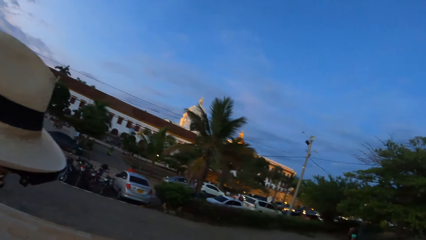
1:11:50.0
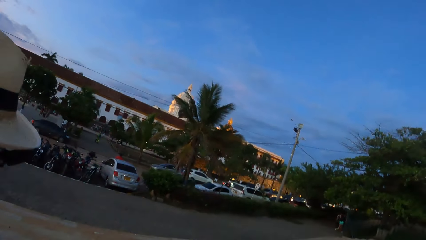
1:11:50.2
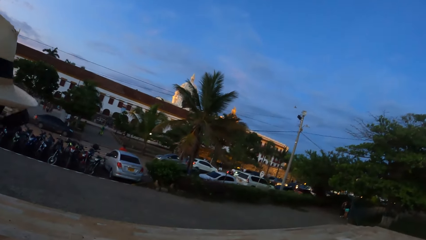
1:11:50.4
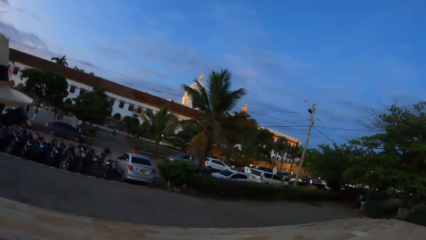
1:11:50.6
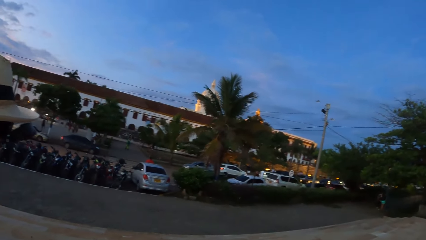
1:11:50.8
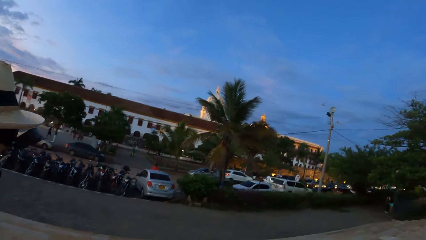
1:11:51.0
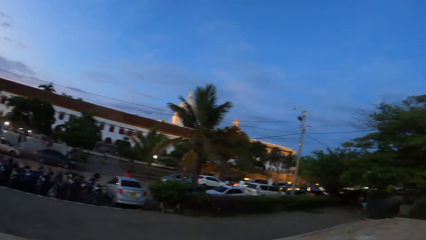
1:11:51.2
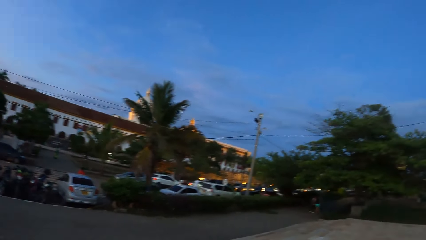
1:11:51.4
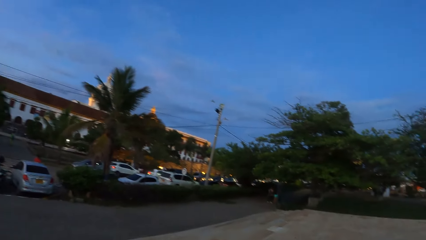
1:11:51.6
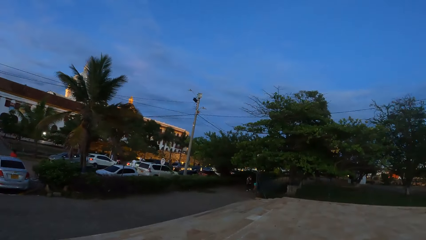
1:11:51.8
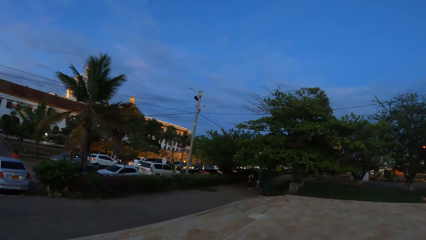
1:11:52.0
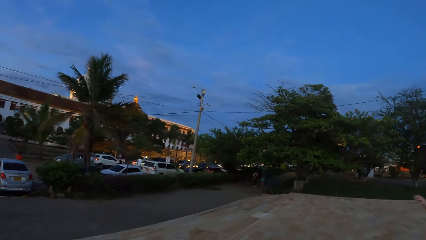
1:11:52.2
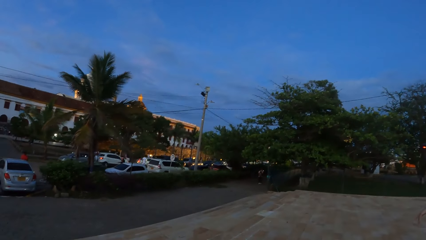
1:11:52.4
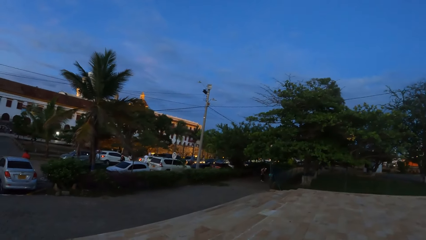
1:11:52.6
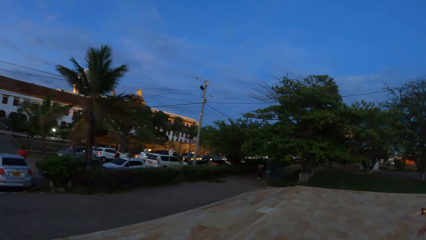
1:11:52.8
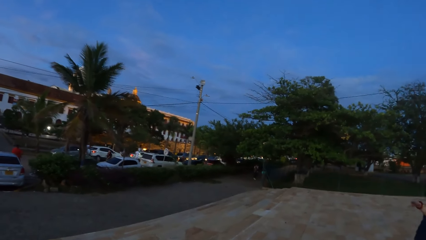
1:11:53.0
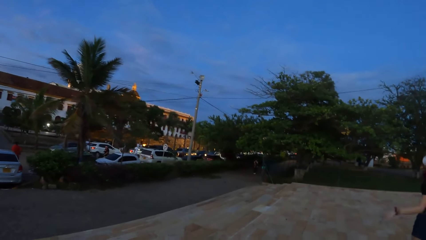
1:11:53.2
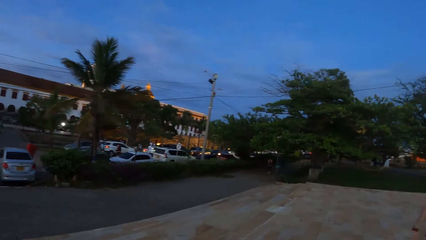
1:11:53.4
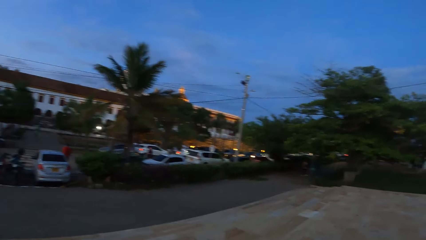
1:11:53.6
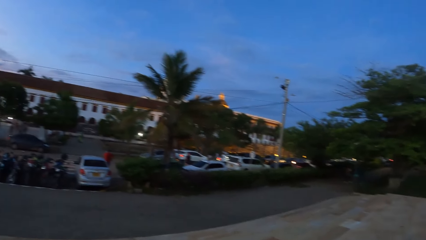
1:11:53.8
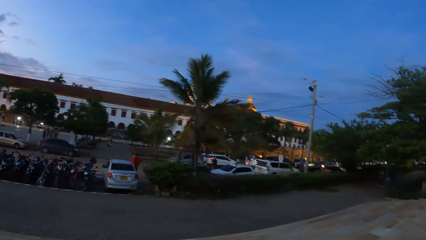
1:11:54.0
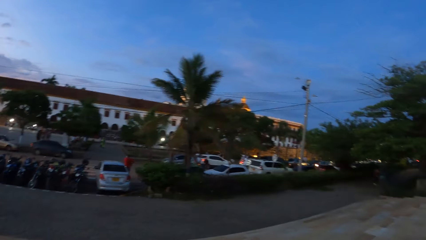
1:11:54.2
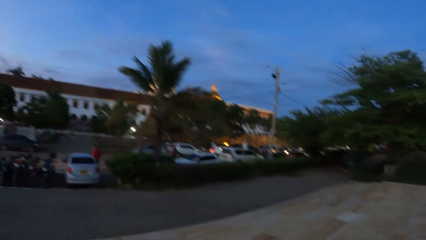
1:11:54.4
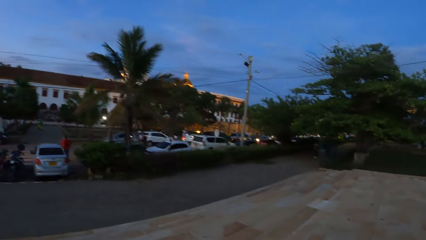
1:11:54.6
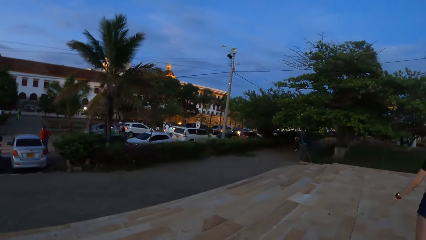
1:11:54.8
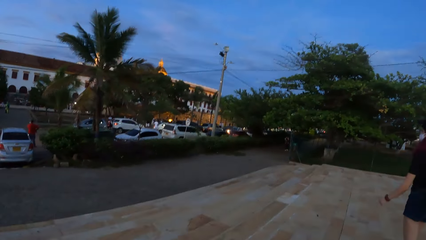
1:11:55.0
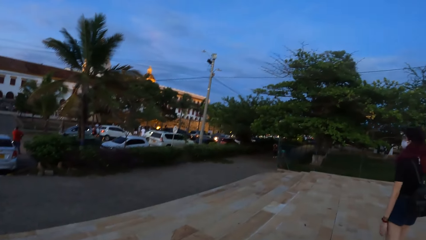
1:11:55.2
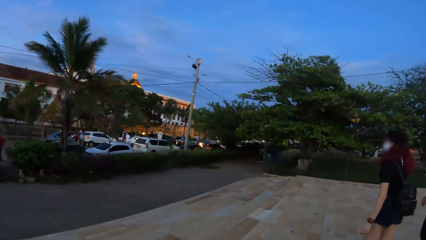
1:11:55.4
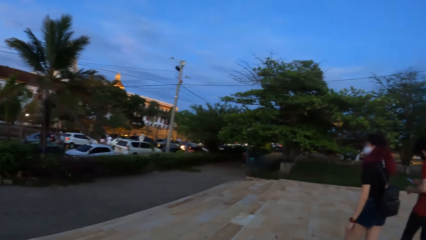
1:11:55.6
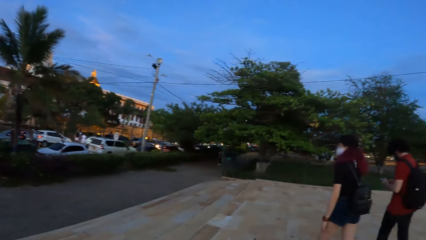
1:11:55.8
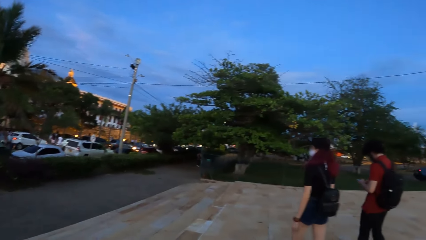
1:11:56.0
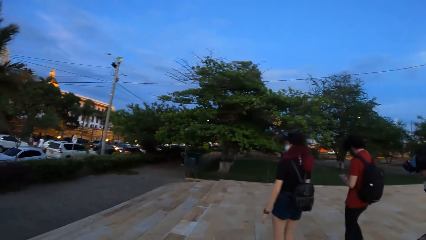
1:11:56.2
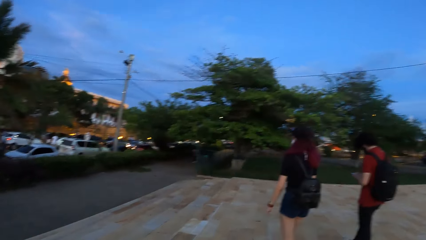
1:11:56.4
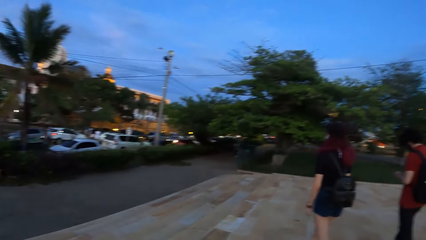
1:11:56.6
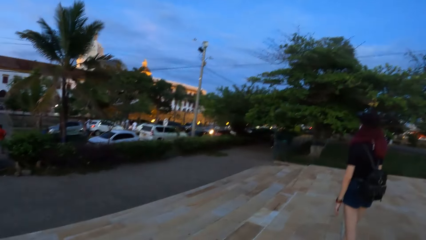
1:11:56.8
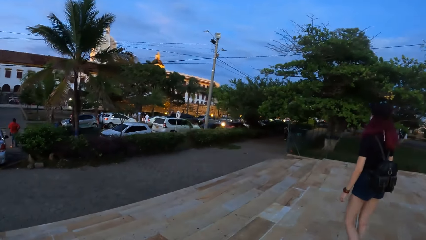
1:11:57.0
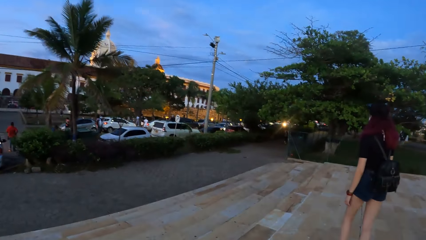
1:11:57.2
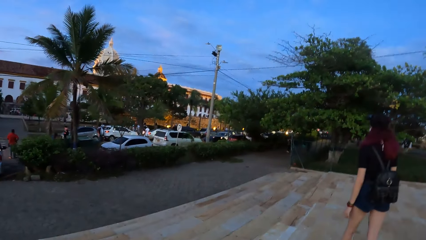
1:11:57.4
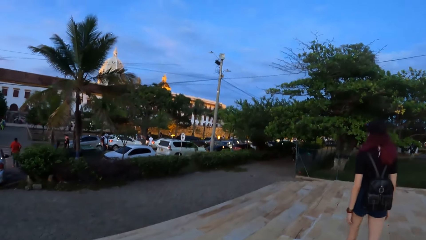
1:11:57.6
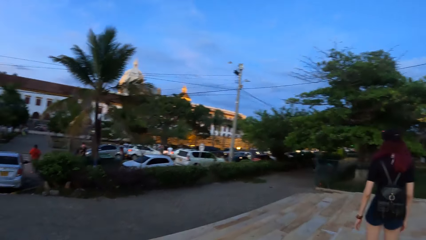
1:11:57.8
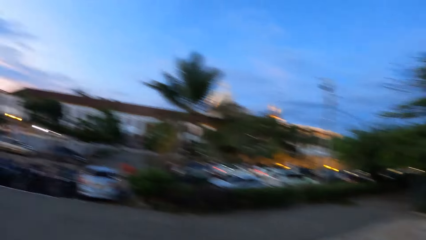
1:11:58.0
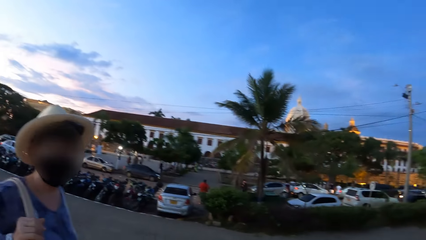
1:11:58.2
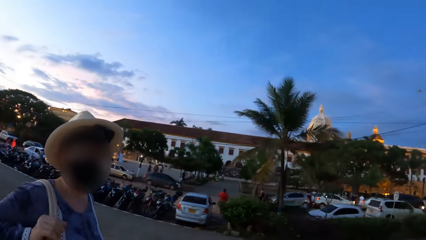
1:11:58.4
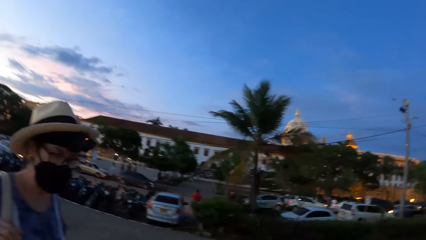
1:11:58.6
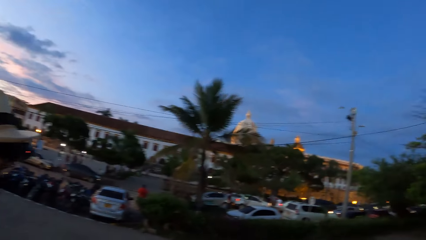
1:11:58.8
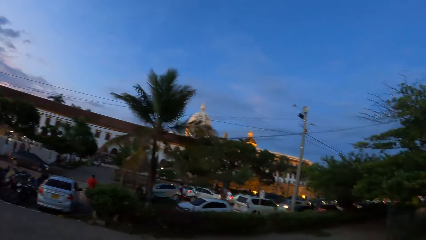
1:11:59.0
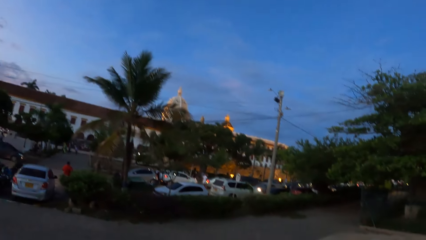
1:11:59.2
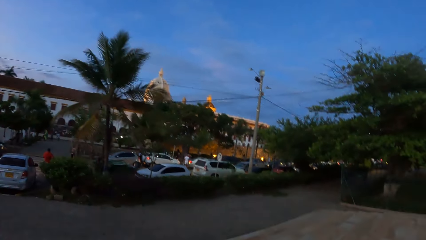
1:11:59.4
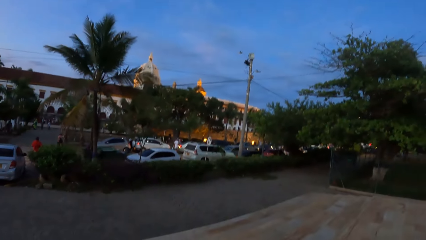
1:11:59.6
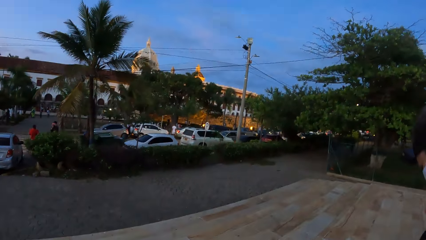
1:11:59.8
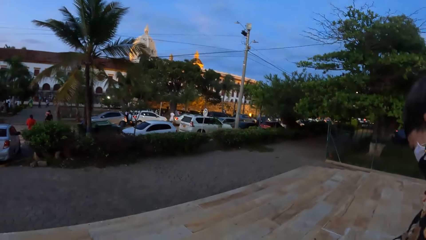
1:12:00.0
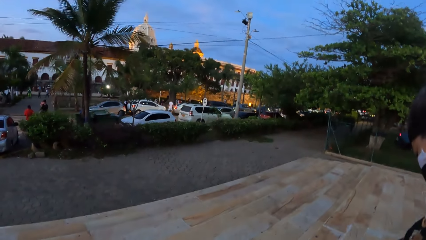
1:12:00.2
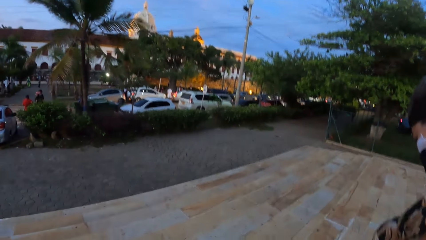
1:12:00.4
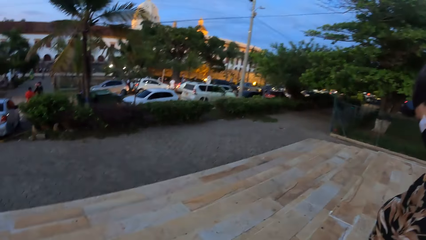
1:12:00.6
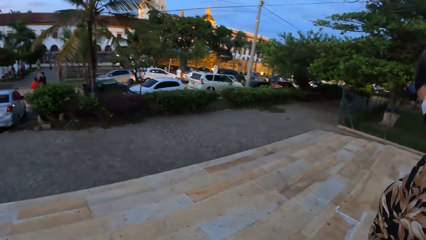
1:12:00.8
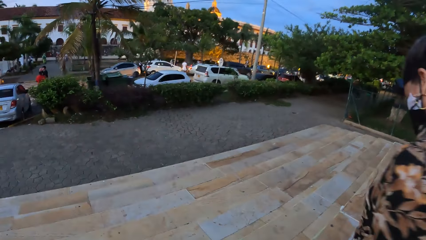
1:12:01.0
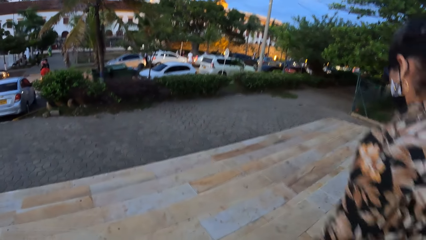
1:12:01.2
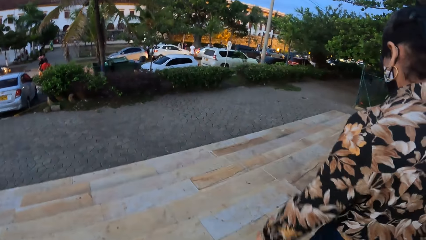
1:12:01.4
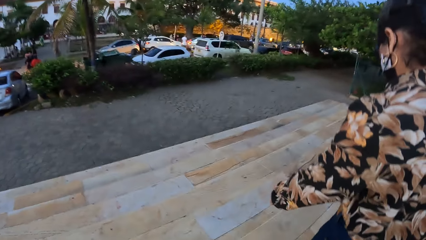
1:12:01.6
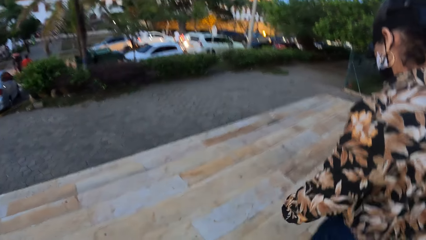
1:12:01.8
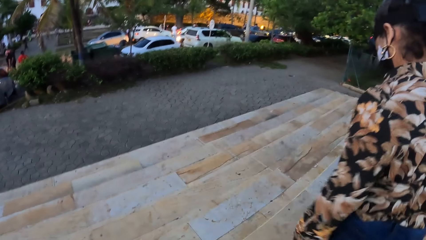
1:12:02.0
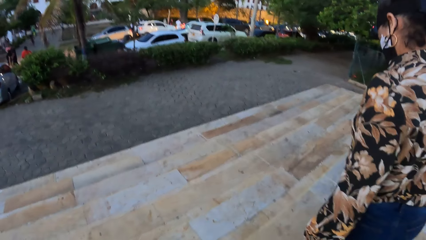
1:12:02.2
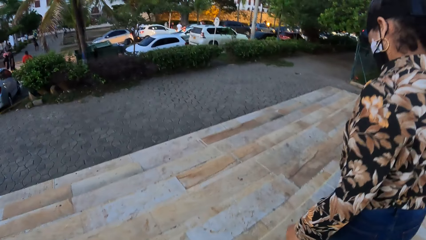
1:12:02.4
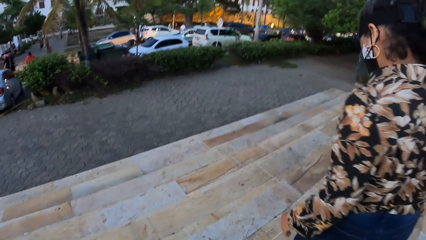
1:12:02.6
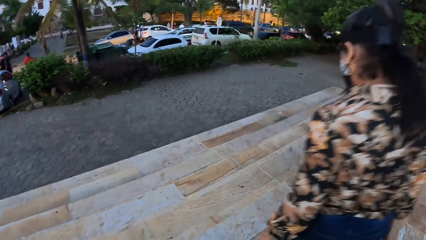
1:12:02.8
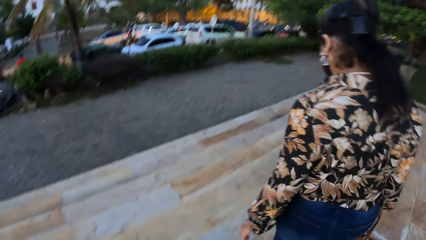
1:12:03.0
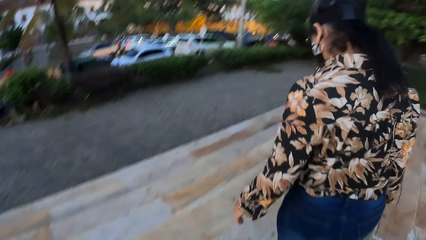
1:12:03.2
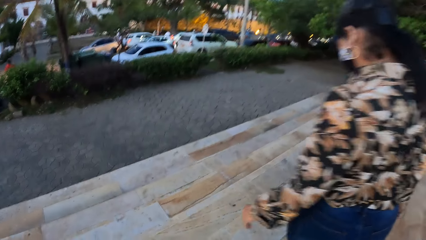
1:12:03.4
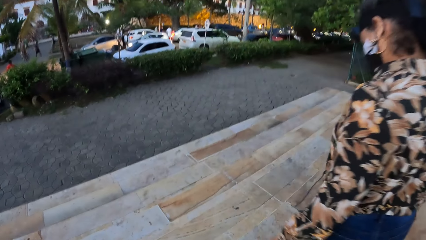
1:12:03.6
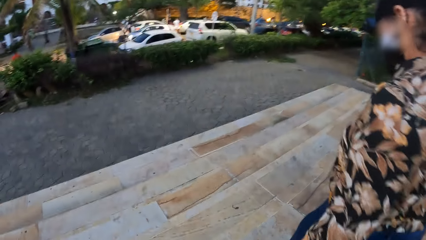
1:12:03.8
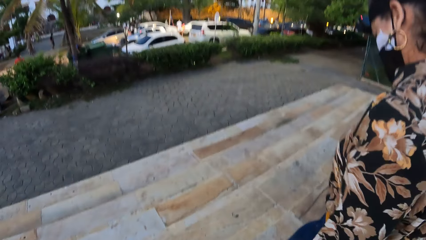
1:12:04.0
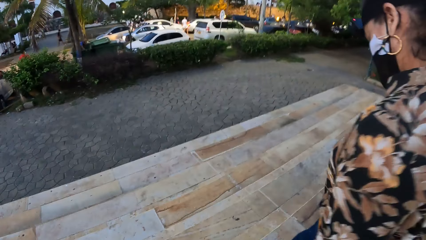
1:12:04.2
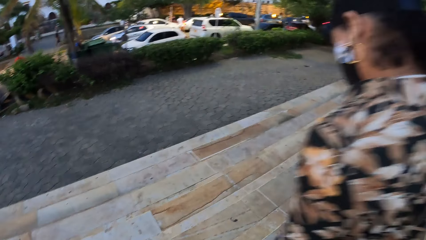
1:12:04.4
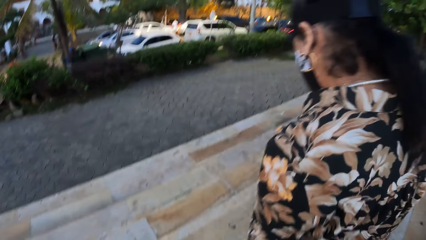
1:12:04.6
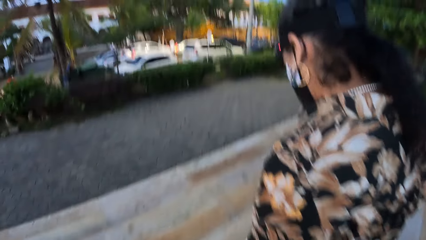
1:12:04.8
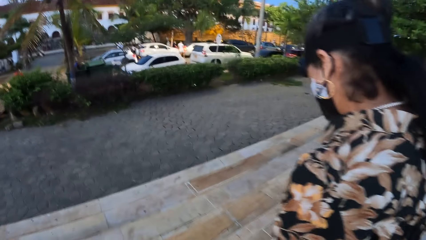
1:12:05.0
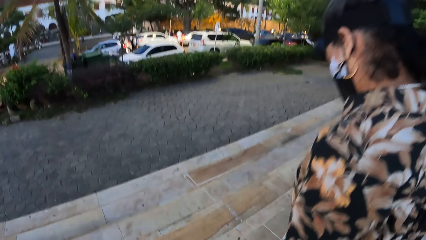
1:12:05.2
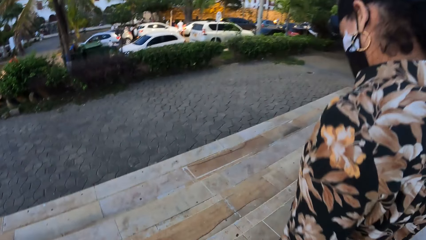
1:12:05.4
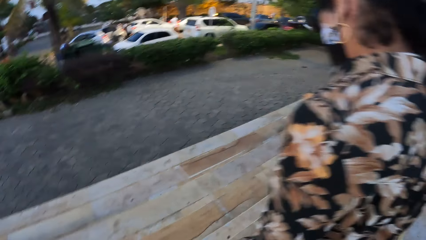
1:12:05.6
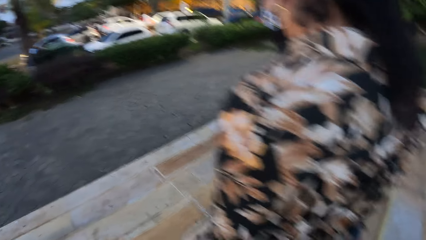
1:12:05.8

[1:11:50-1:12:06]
The camera wearer looks around the frontage. They walk down the stairs.
